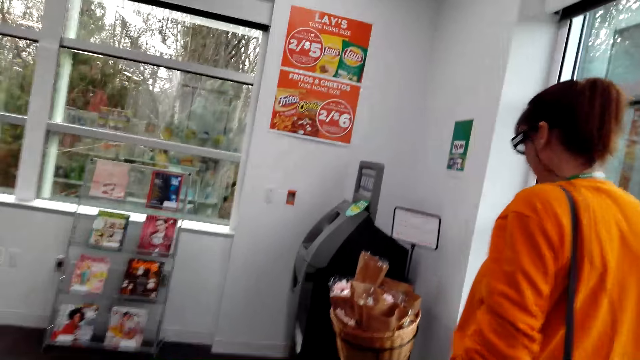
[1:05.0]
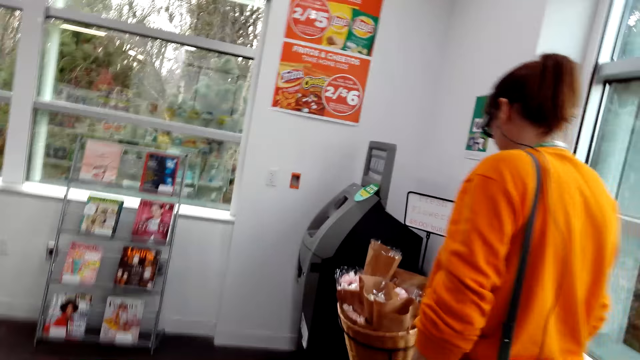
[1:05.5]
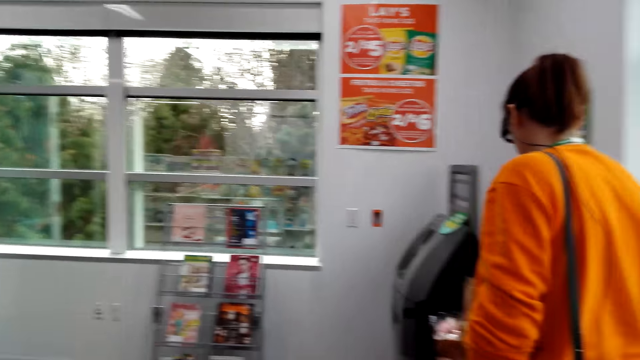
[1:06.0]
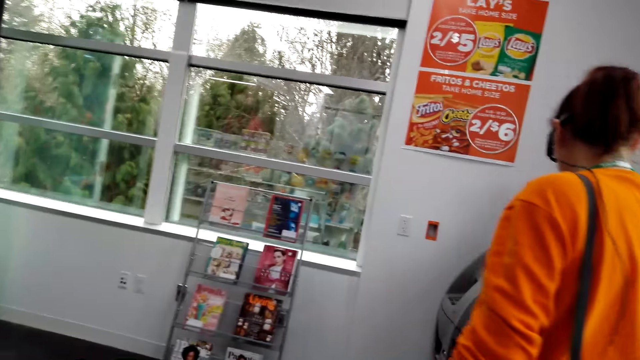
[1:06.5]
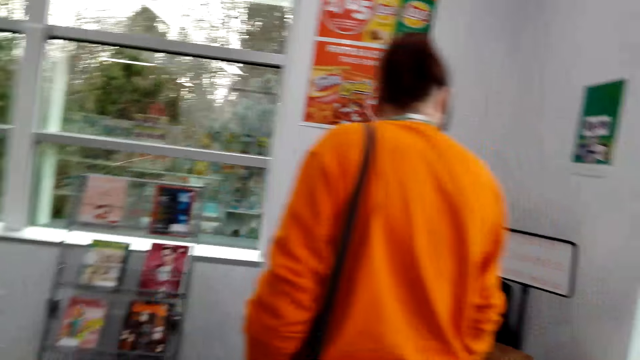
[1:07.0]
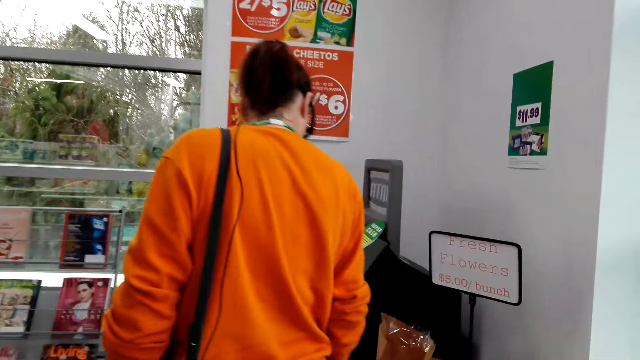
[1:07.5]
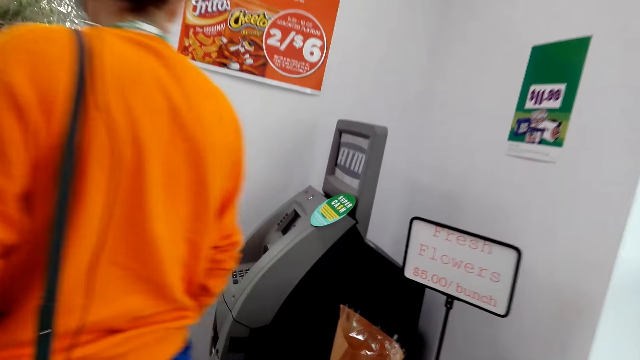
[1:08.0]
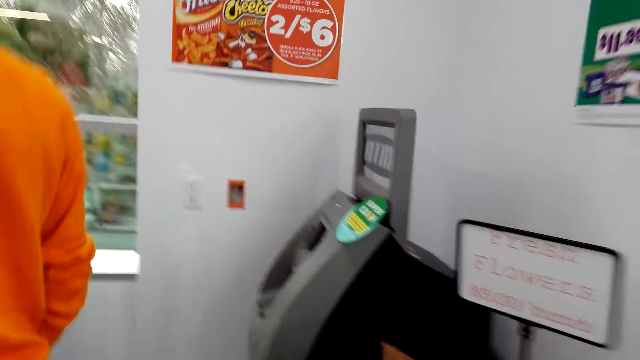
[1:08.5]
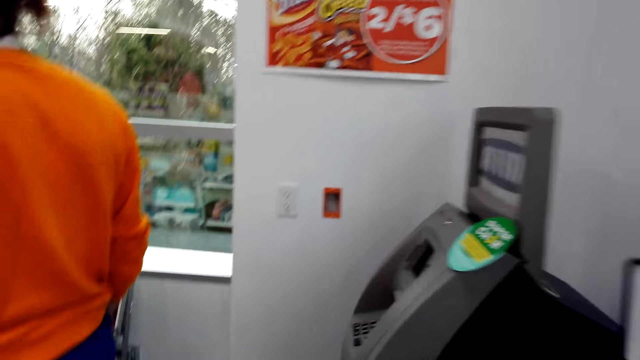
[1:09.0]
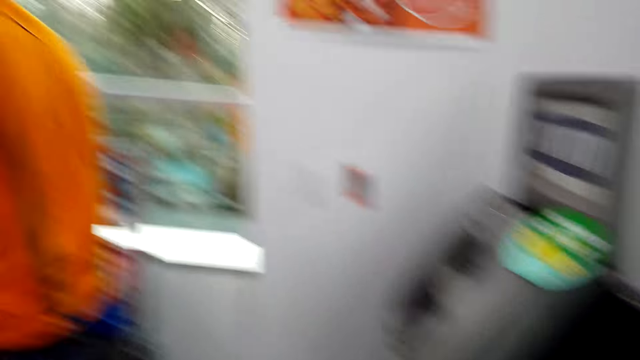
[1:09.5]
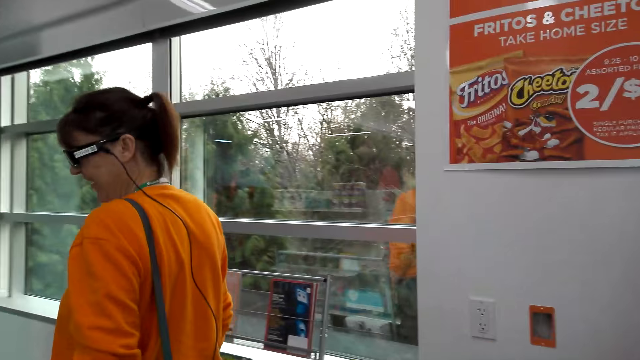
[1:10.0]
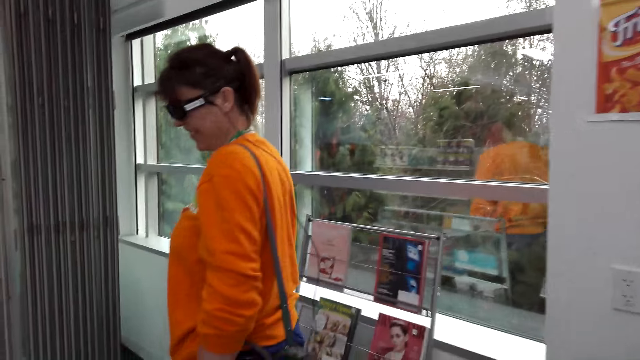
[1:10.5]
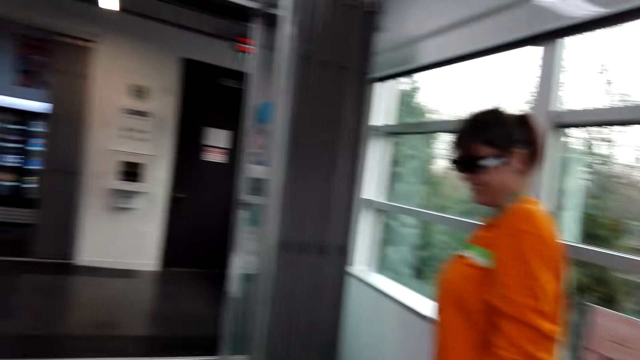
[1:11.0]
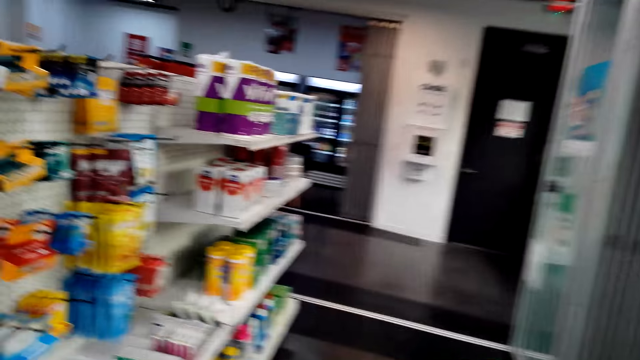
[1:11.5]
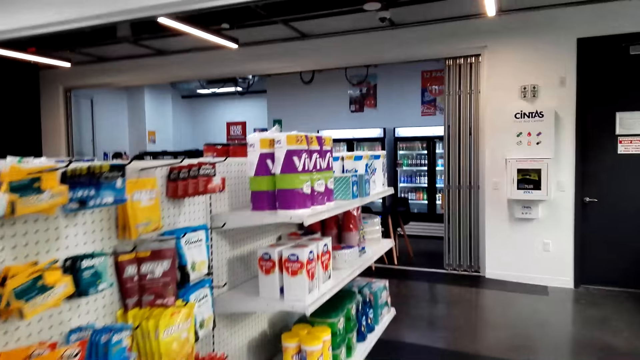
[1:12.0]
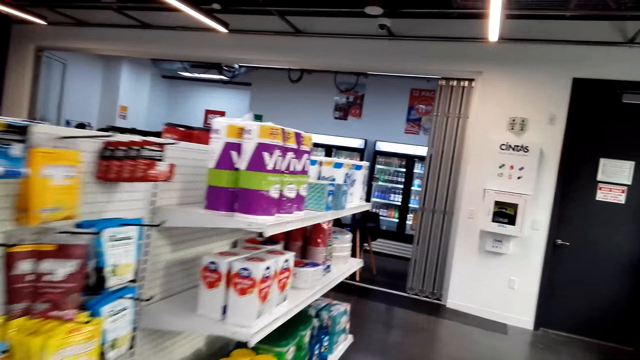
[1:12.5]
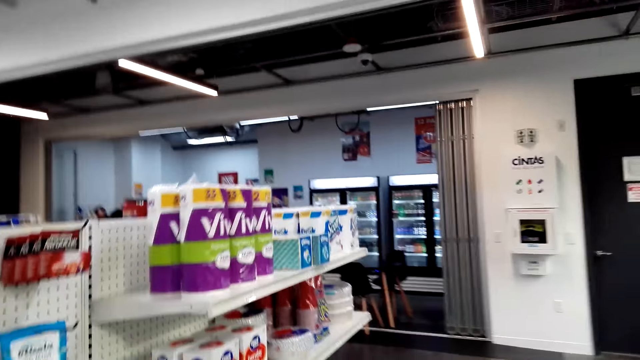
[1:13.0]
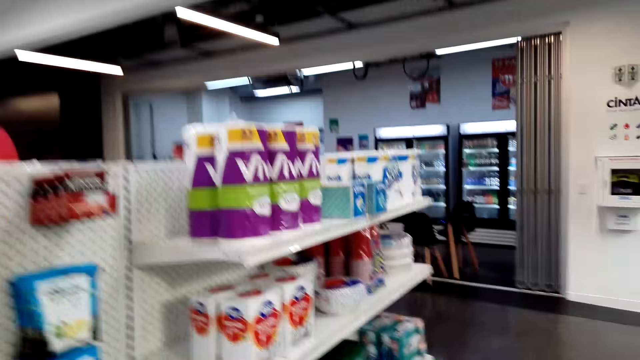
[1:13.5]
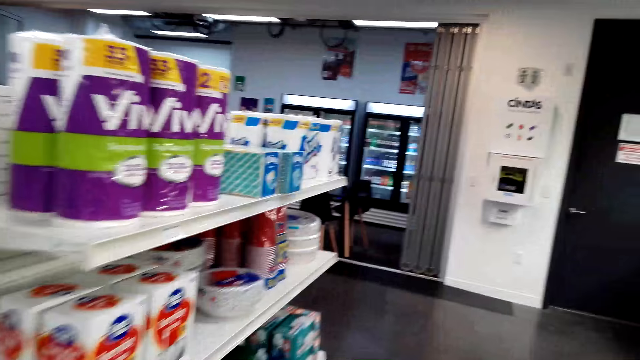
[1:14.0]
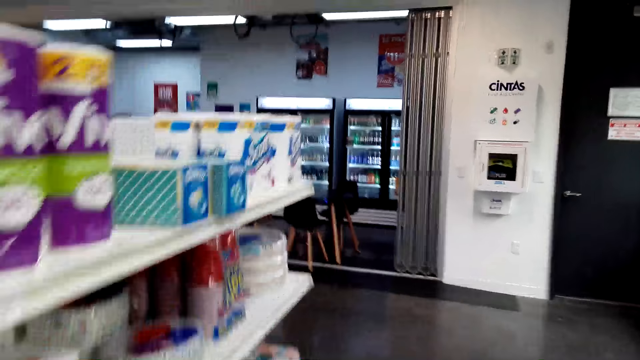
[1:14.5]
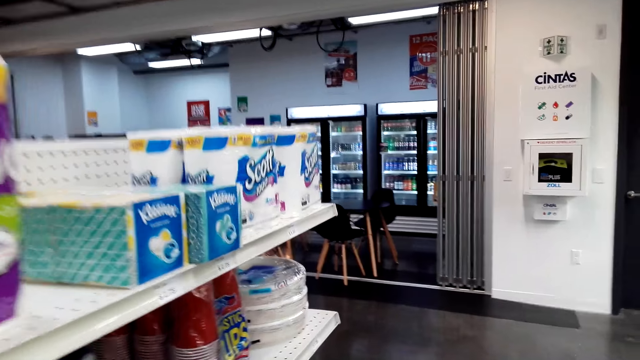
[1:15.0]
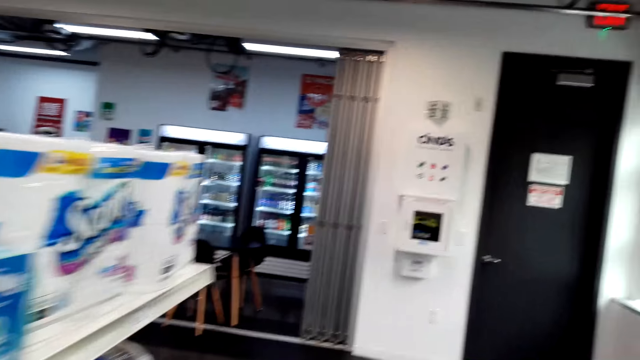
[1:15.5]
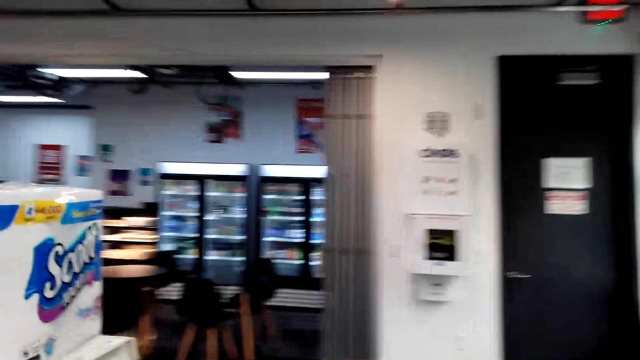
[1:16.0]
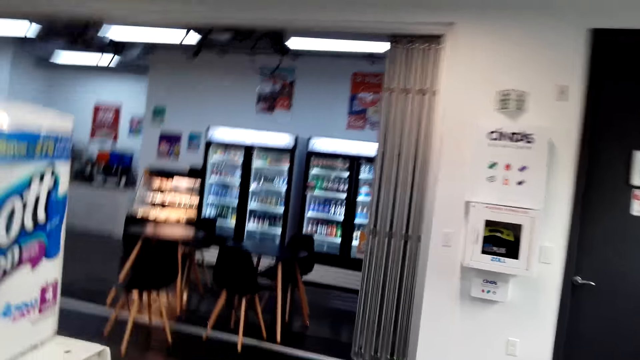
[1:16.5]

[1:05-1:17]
A woman looks at the bunch of flowers. The camera wearer converses. They turn around, look at the items on the shelf and walk around.

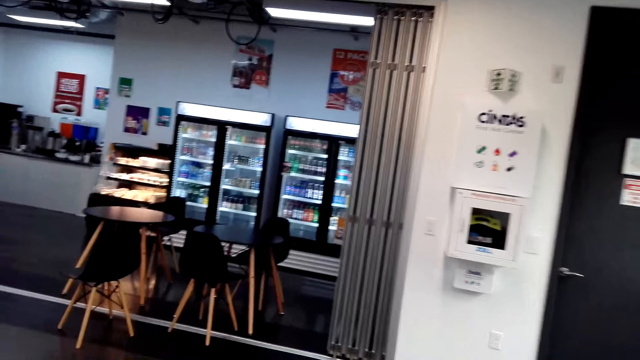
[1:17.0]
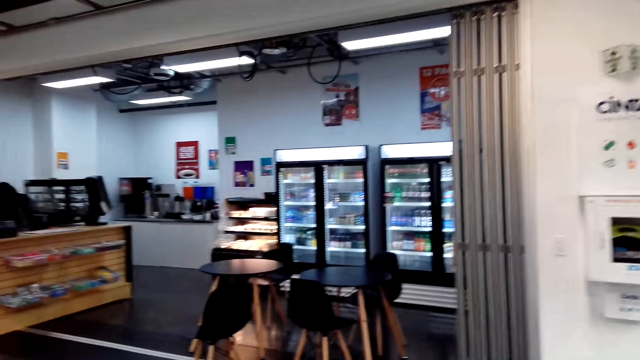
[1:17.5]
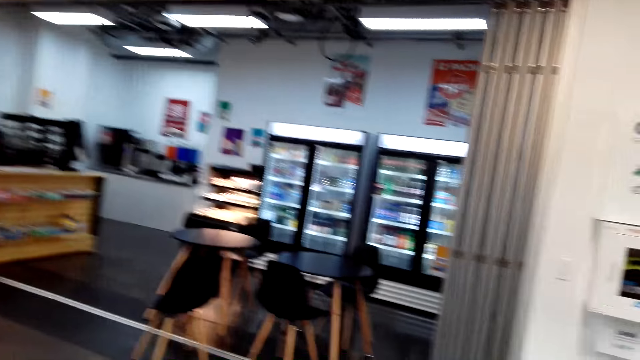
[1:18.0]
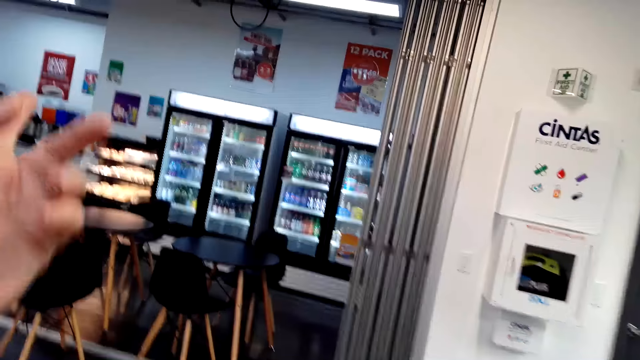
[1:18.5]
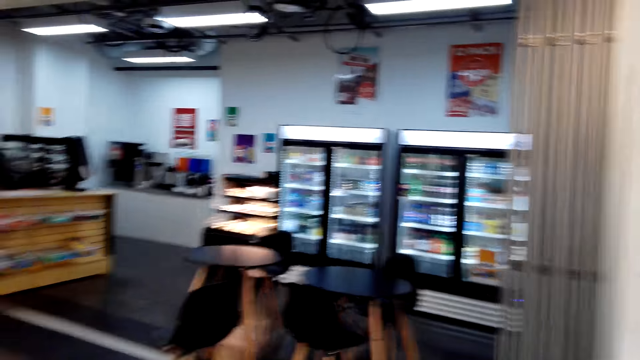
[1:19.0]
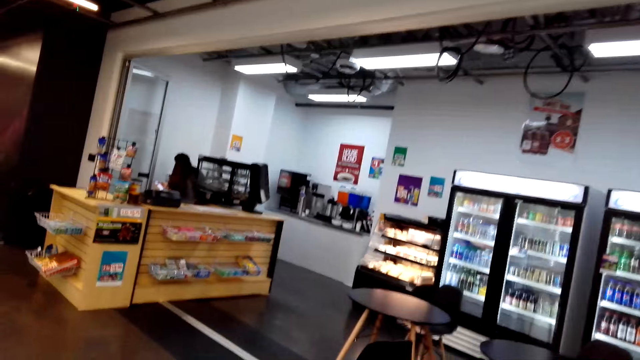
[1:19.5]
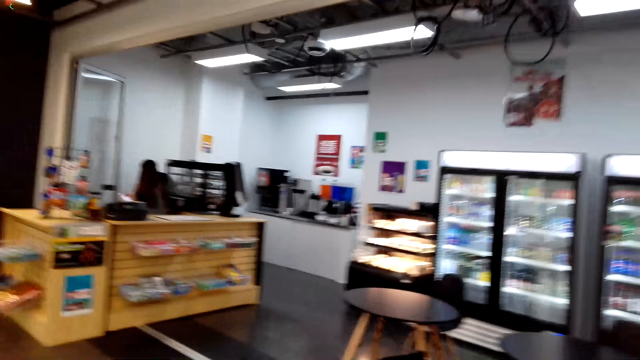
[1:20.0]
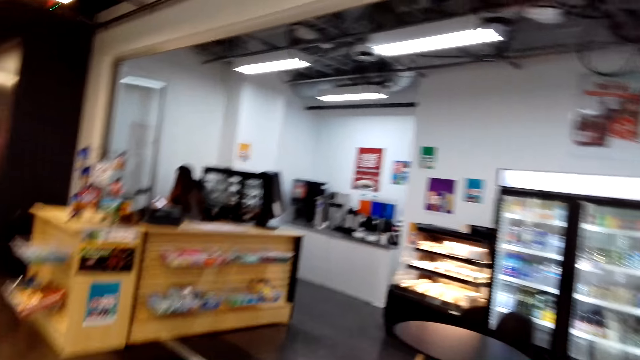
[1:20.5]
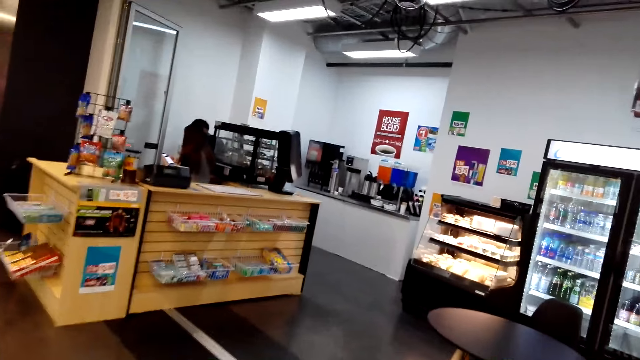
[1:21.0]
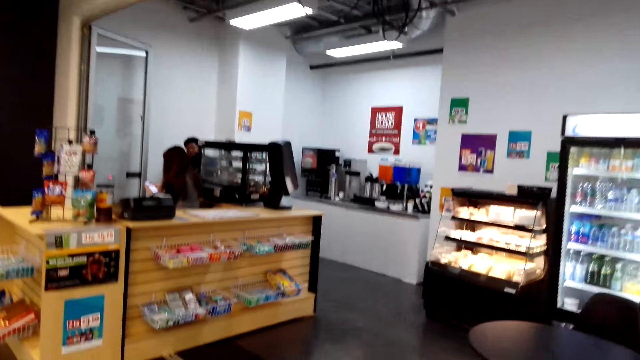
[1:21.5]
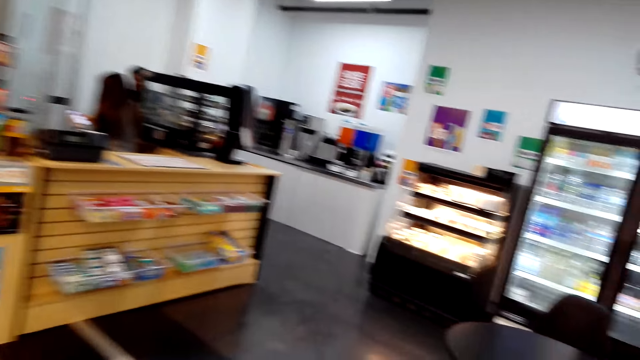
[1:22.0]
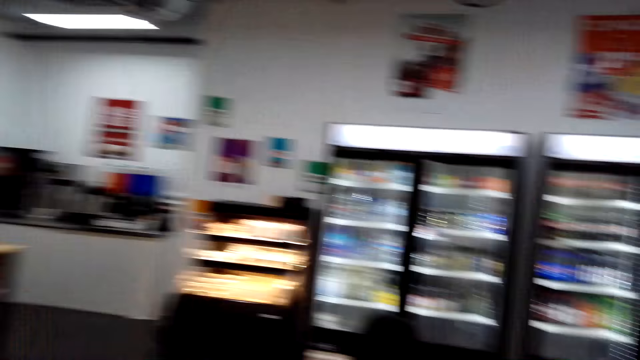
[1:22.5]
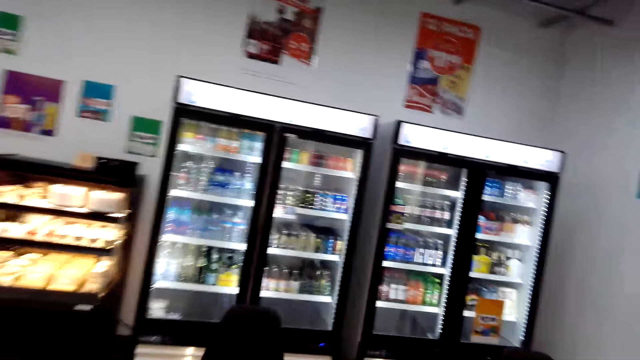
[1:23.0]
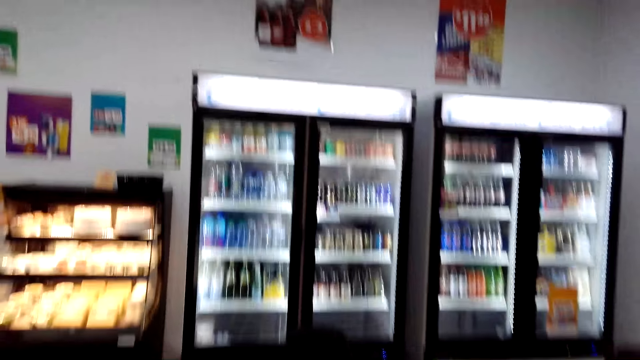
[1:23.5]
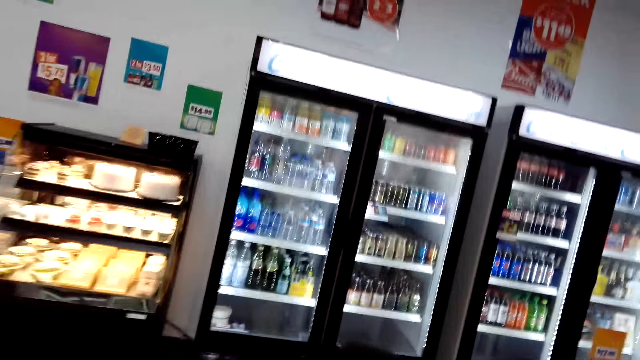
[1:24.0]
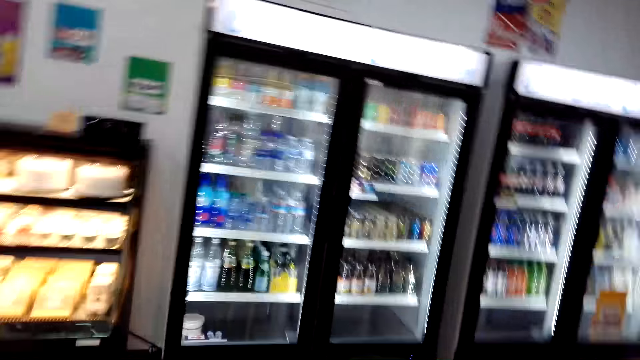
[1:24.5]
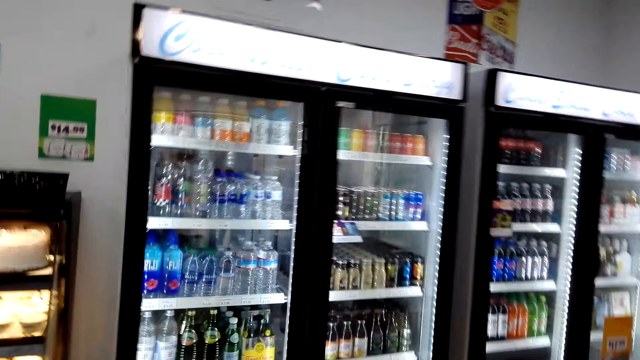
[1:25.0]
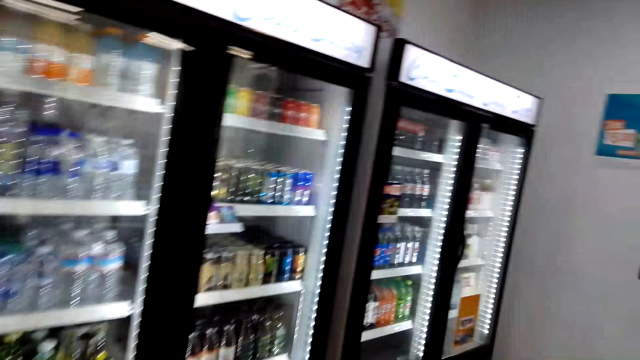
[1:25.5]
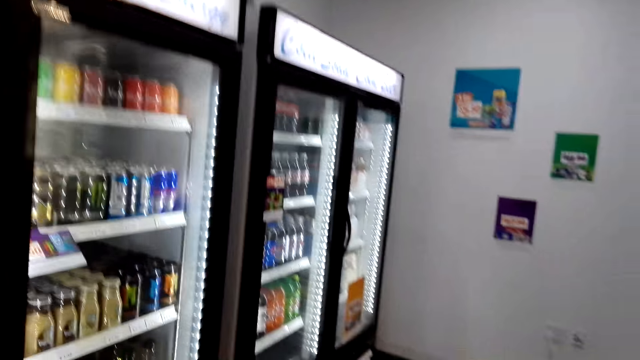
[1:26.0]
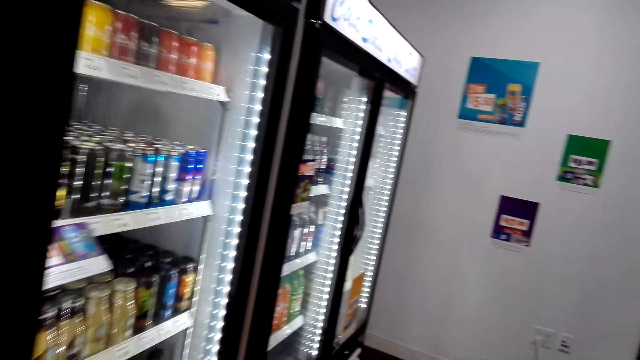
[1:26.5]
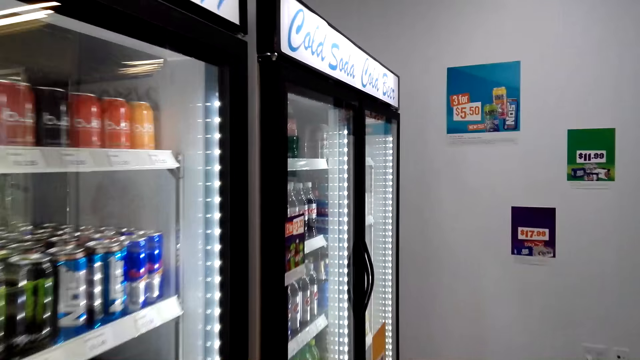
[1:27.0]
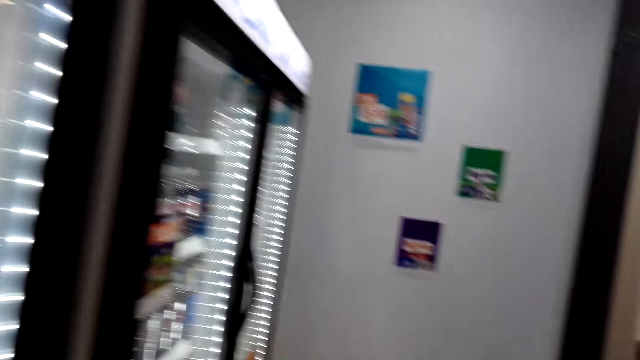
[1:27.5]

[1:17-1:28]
The camera wearer stretches her hand. She walks in the supermarket.
